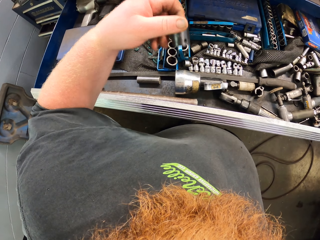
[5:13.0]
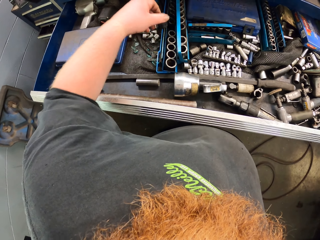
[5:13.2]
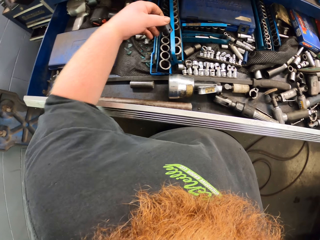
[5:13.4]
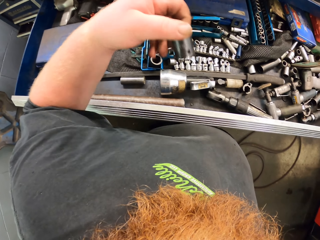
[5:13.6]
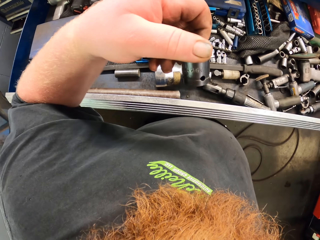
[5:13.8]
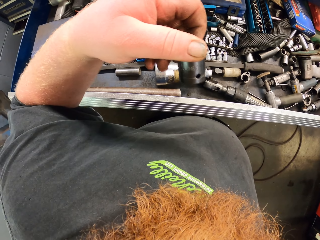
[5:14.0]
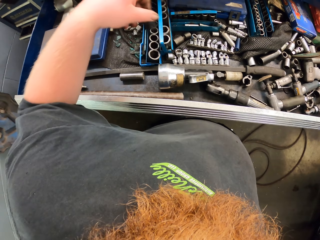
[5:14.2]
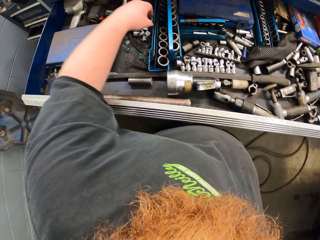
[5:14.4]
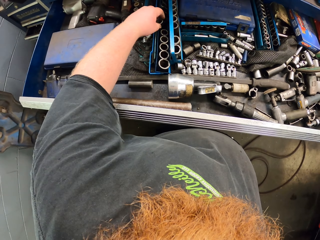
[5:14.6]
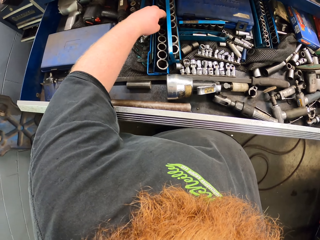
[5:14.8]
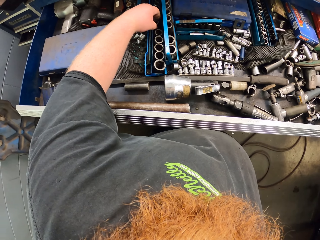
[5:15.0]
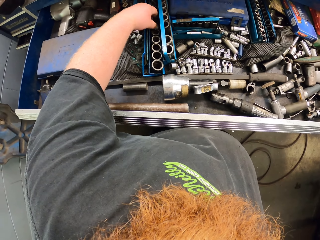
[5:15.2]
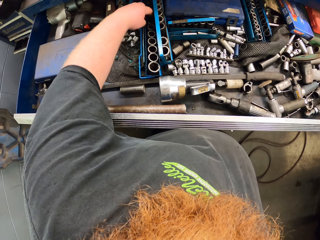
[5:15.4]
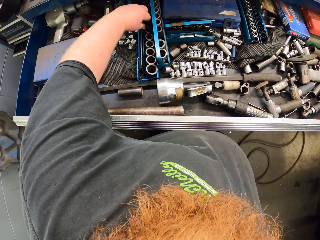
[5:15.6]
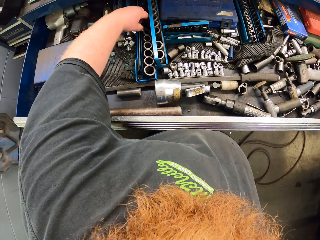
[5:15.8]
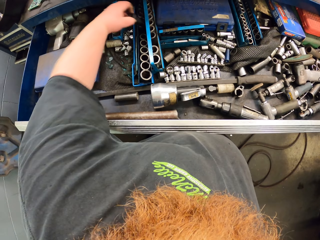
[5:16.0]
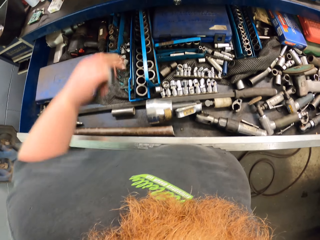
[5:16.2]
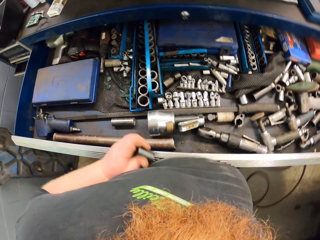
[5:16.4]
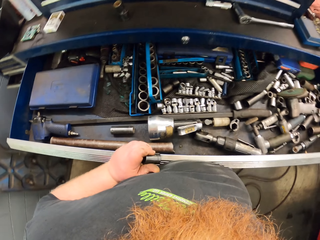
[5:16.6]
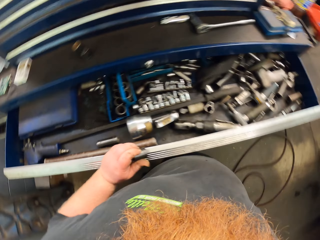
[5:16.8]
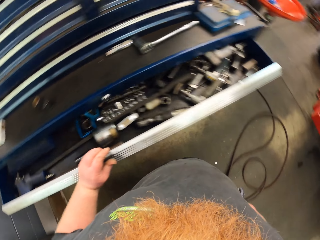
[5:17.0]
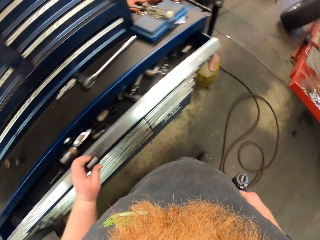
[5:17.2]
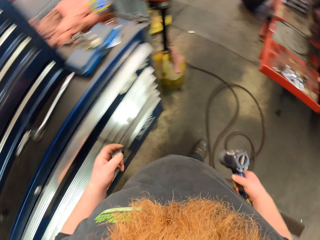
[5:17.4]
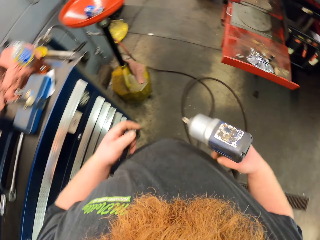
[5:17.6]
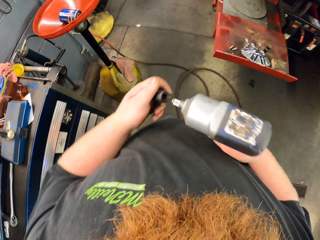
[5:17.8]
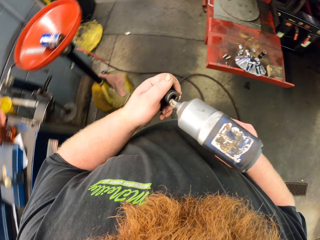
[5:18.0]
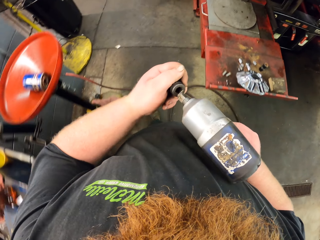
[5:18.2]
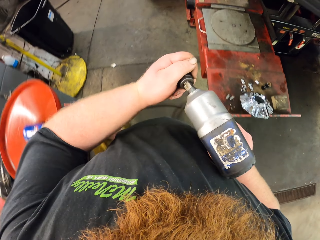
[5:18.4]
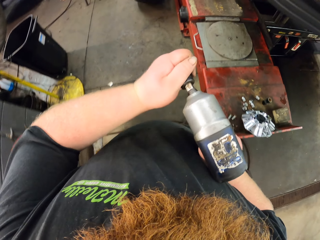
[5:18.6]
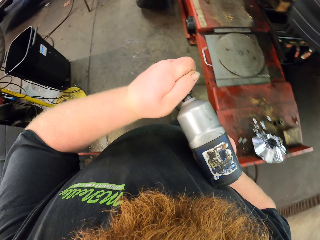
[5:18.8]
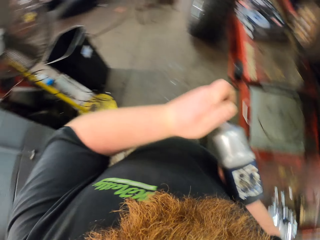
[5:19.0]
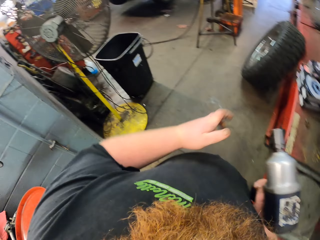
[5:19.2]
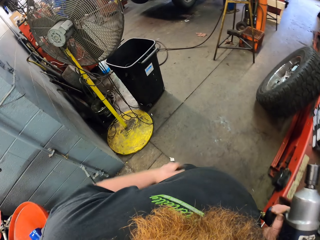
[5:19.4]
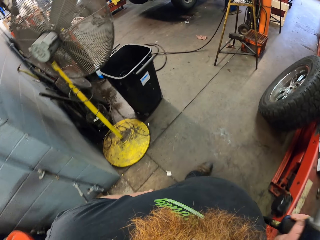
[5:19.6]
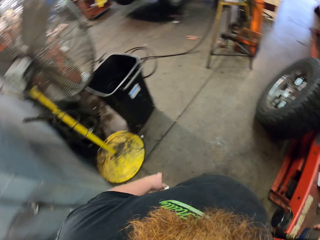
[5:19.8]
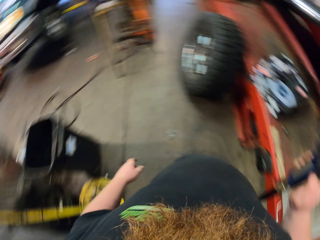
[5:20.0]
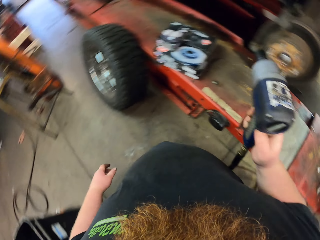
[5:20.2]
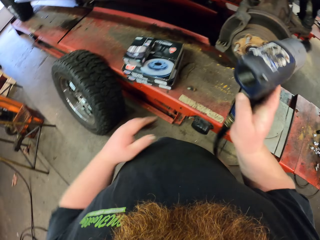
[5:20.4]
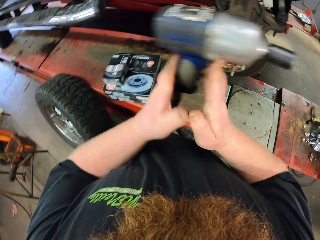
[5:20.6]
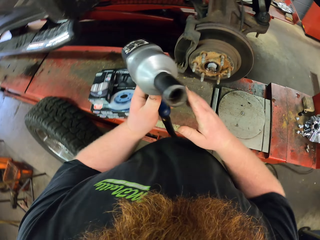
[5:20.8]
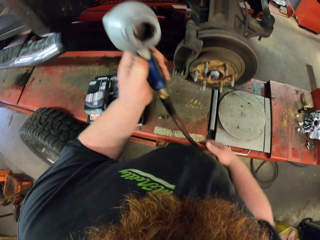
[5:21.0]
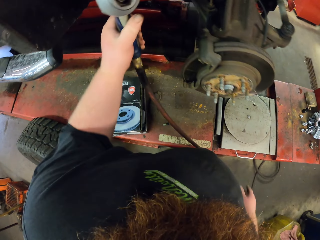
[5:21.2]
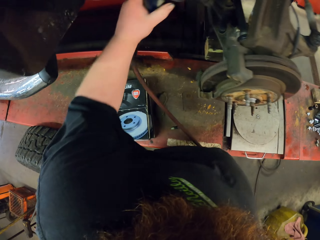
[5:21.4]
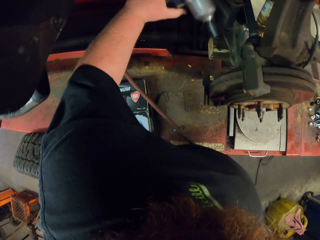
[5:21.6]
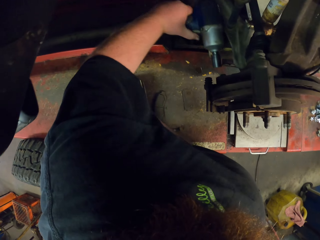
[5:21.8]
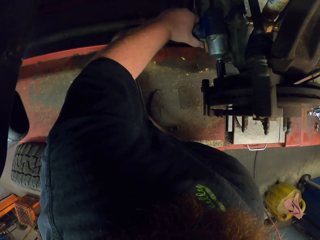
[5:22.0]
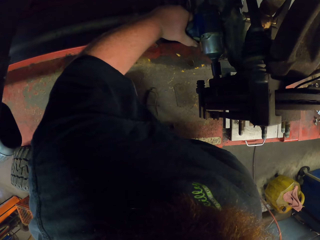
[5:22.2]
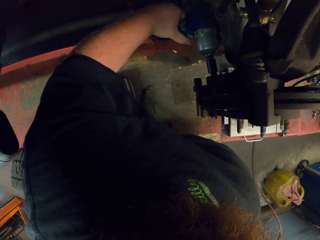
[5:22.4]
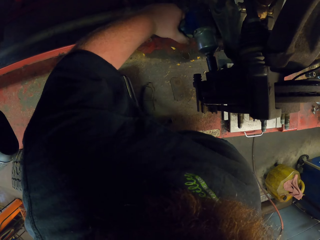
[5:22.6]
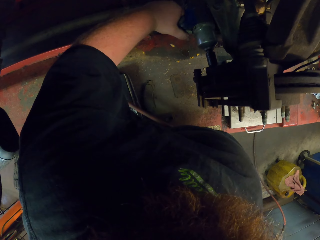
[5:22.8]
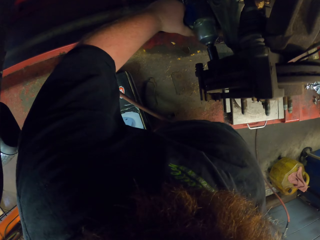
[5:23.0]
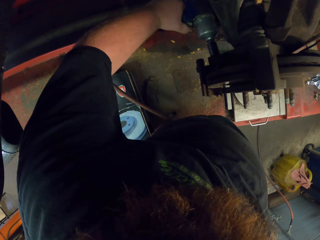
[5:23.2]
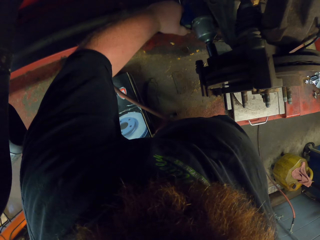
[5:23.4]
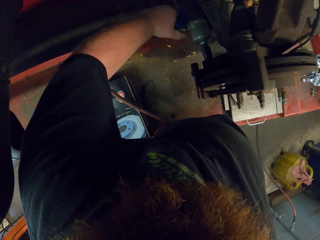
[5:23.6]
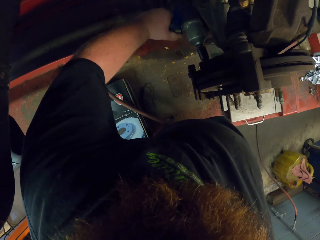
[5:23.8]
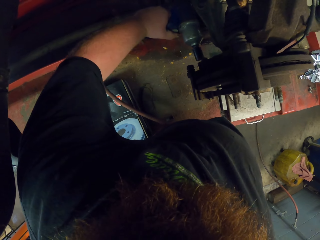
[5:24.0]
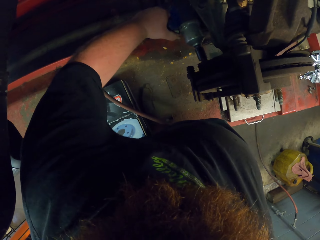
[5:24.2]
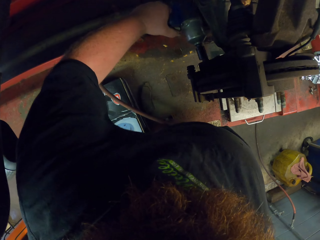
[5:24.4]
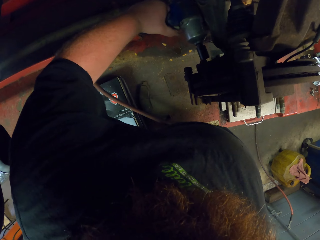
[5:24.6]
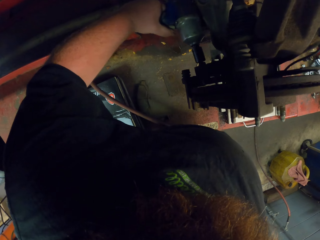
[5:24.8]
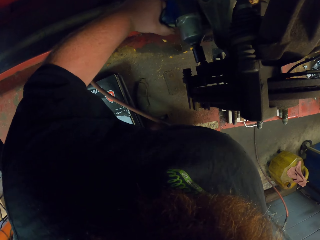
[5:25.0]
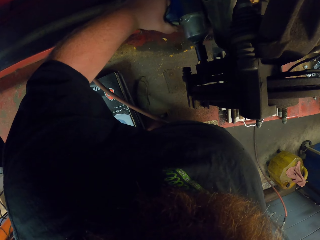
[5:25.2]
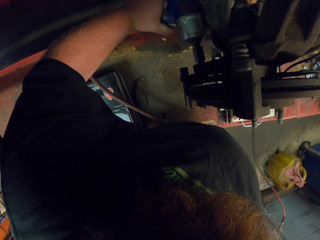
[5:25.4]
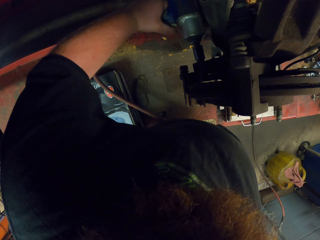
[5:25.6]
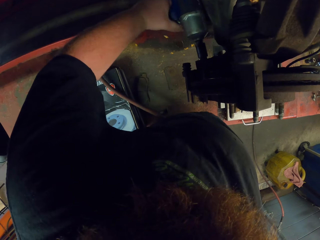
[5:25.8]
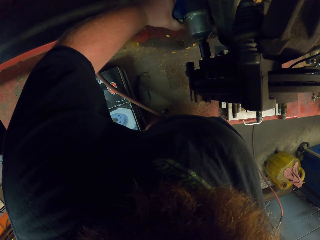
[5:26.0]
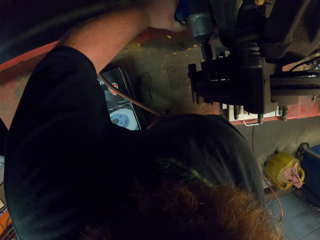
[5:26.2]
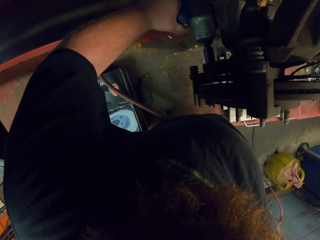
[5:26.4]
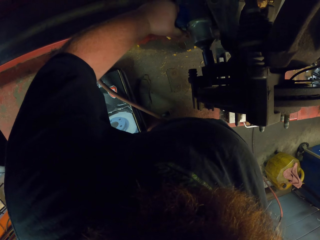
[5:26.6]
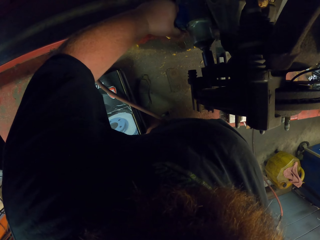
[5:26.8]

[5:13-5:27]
The camera wearer puts the steel object in a box. They pick up a steel object. They close the cabin drawer. They walk forward. They put the steel object on the tip of the nut gun. They place the nut gun on a nut and bolt, to the vehicle.

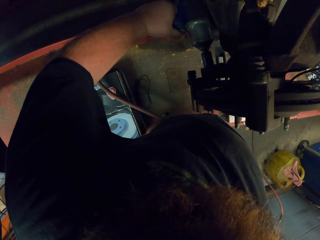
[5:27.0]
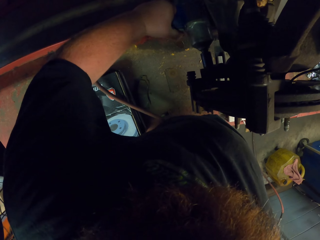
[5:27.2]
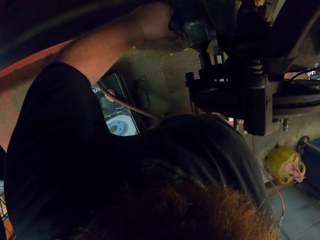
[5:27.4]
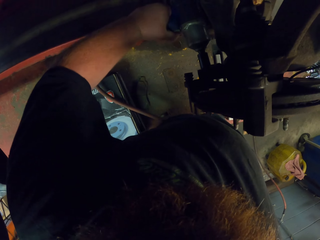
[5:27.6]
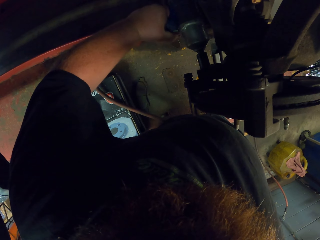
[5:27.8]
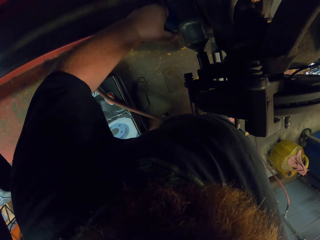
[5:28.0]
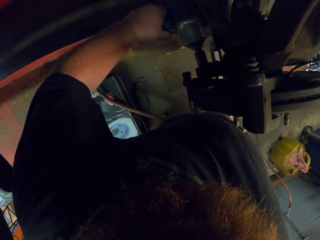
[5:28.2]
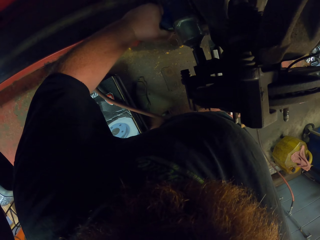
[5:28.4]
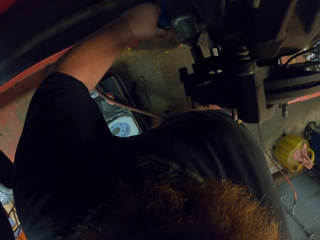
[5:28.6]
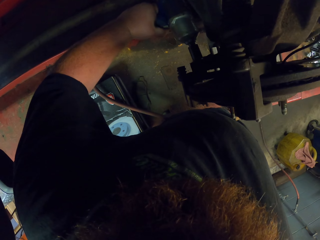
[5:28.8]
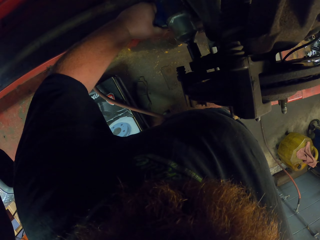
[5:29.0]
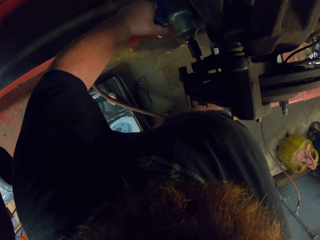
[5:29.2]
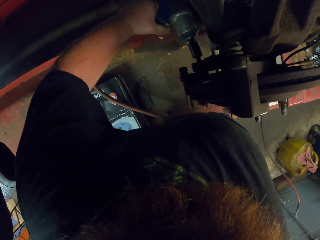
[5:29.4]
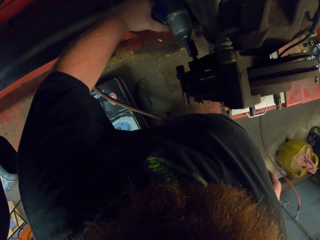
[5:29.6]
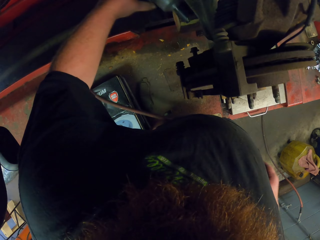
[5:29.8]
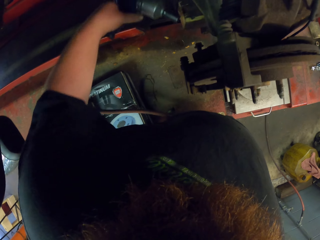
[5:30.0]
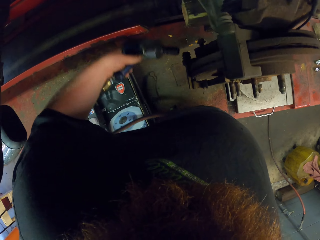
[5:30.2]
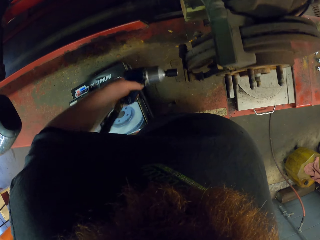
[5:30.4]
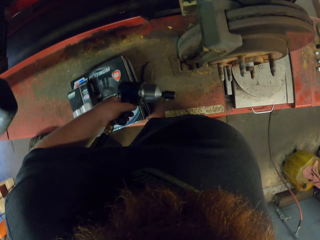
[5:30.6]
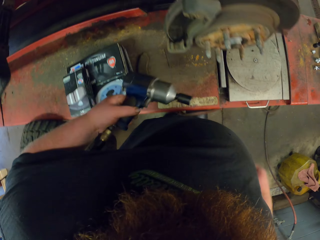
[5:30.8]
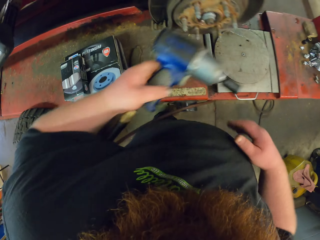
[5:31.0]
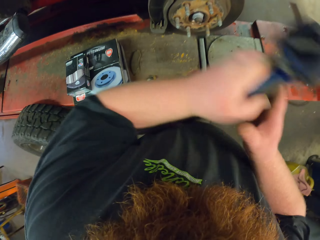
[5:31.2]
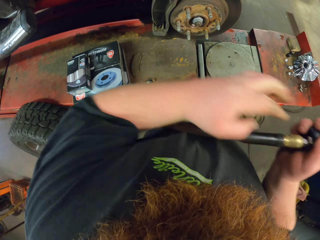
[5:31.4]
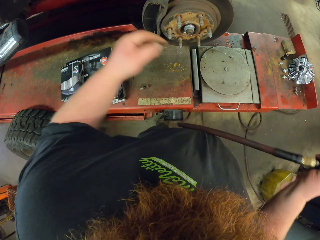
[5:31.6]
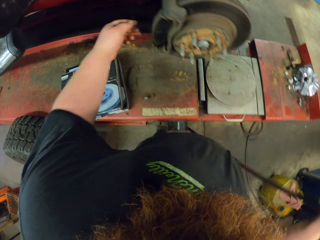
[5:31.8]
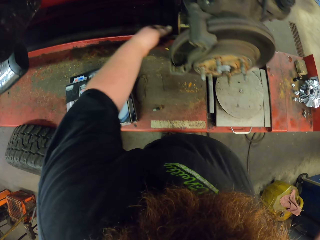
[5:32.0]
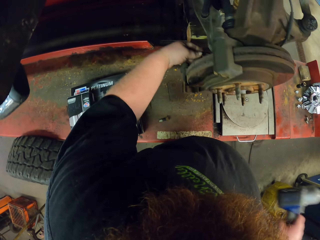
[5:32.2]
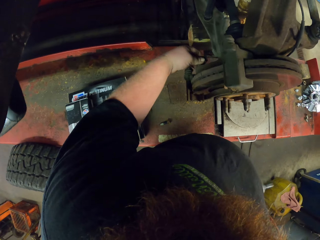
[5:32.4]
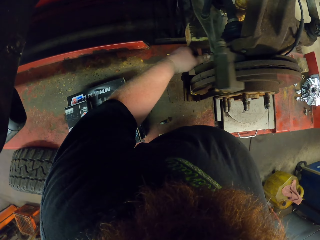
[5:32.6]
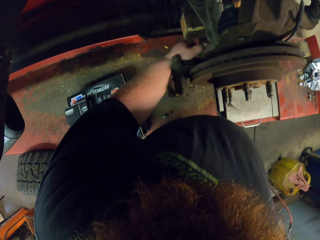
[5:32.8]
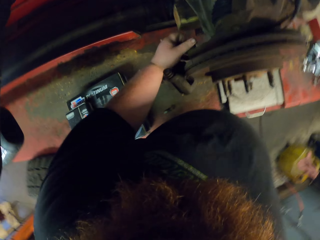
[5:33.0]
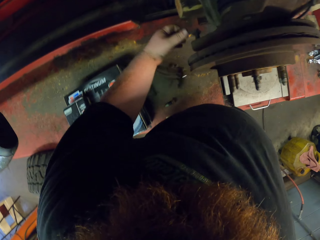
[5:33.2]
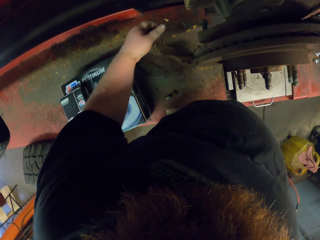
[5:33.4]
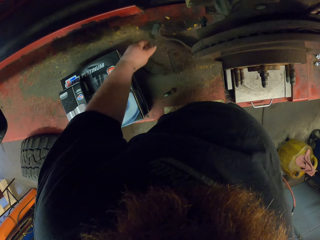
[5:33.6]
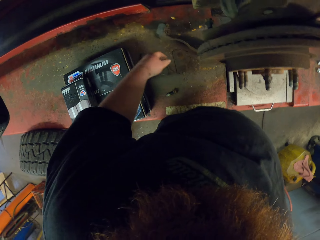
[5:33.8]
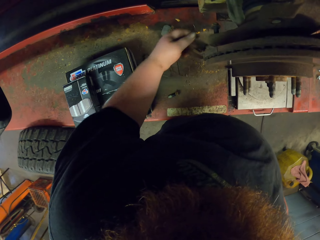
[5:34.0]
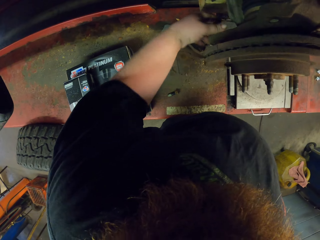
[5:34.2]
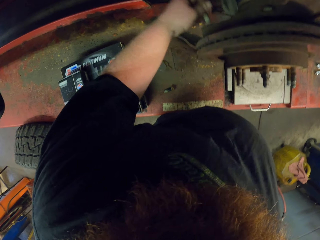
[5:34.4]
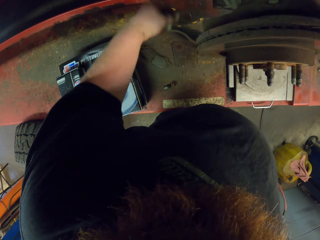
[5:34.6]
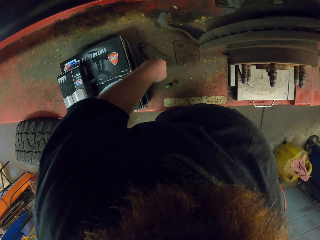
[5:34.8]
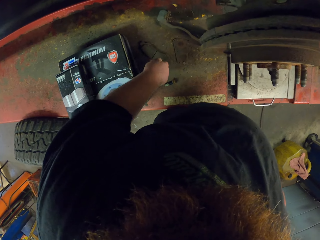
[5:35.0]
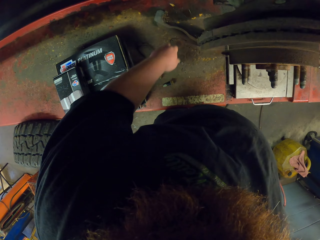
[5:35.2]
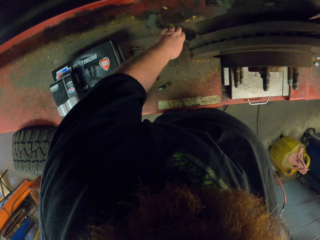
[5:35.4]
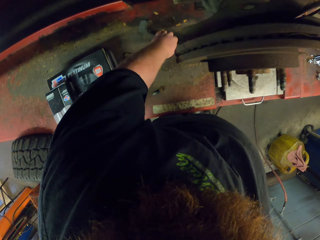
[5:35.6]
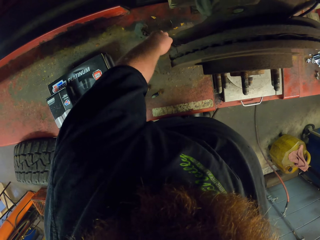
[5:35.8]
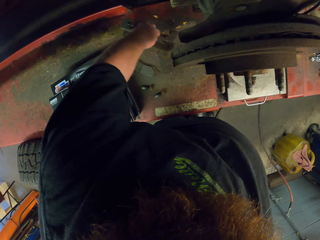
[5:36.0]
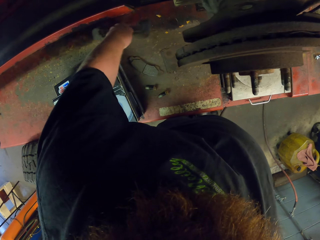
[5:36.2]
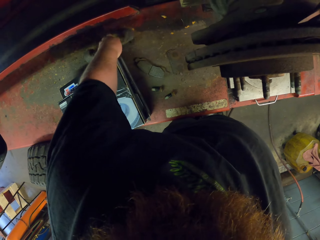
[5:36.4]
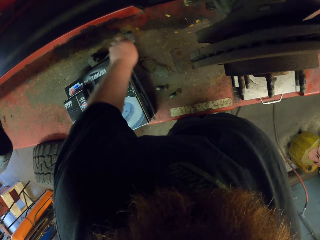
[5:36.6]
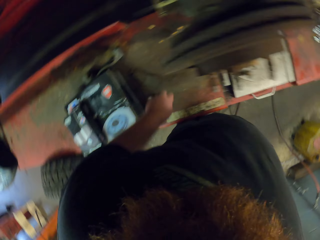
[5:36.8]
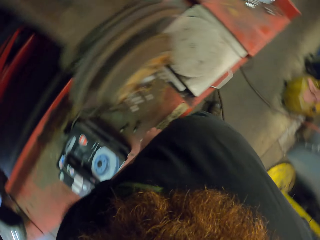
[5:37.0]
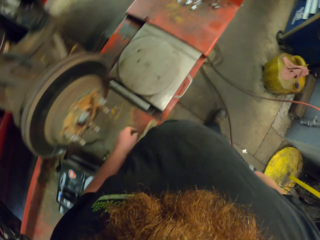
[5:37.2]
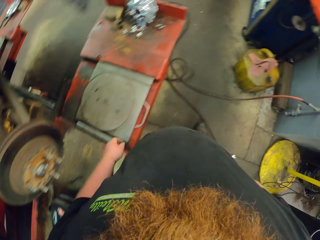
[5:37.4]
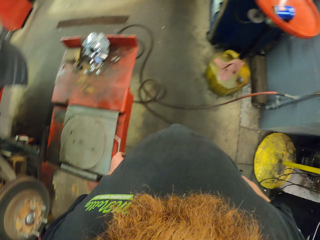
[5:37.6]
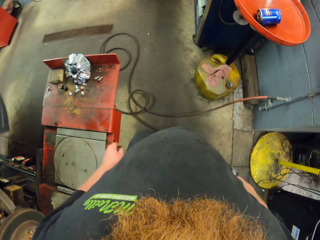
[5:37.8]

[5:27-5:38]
The camera wearer pulls the nut and bolt. He passes the nut gun or screwdriver from his left hand to the right. He removes the nut and bolt with the hand. He drops the nut and bolt on the steel bench. He picks up something. He places the object beside a box on the steel bench.
